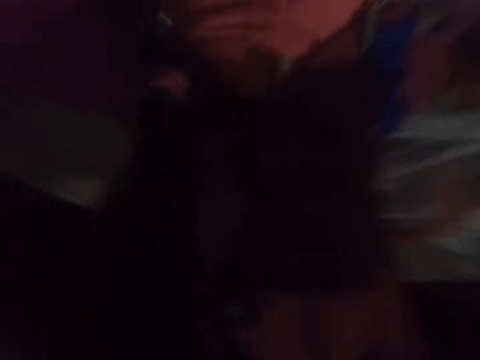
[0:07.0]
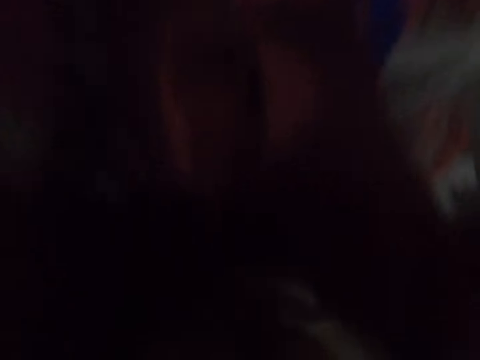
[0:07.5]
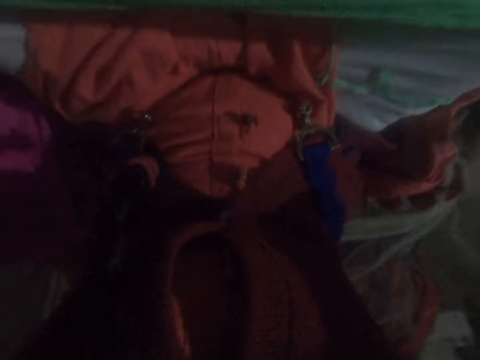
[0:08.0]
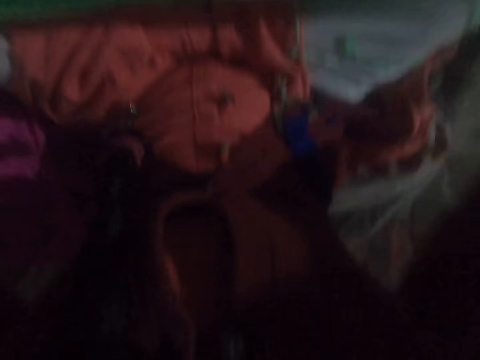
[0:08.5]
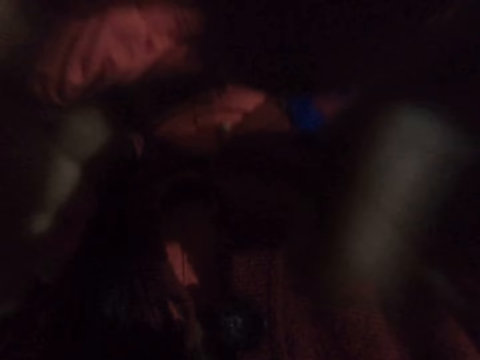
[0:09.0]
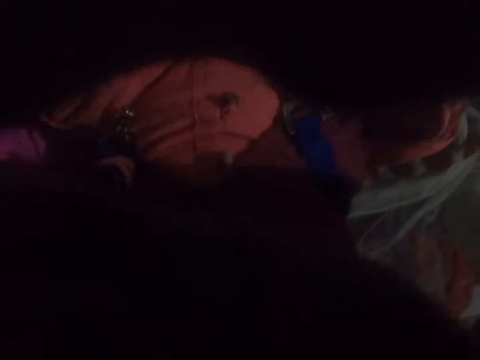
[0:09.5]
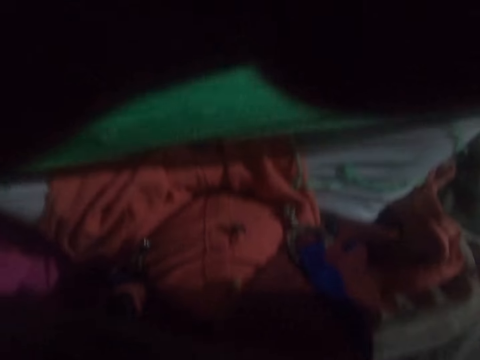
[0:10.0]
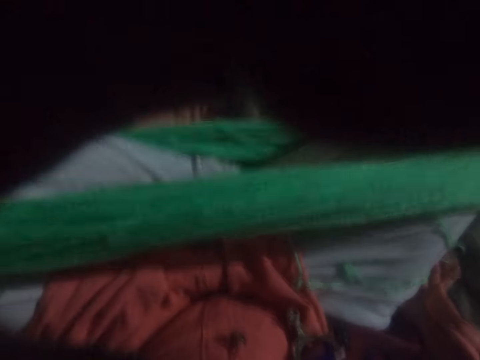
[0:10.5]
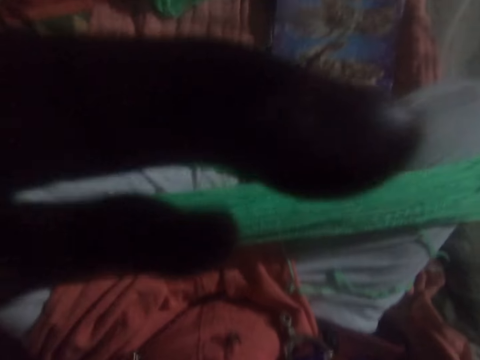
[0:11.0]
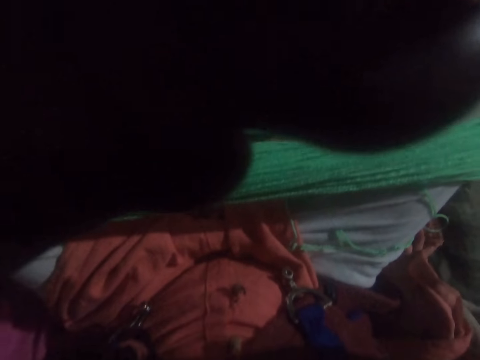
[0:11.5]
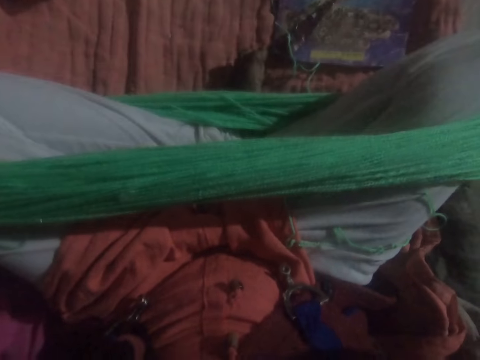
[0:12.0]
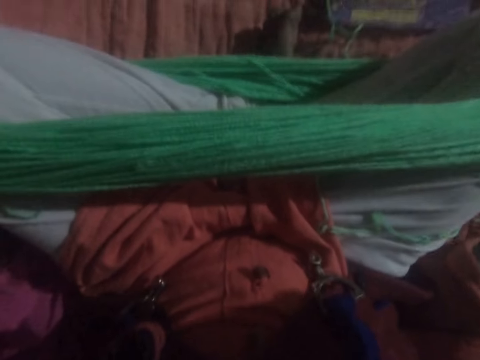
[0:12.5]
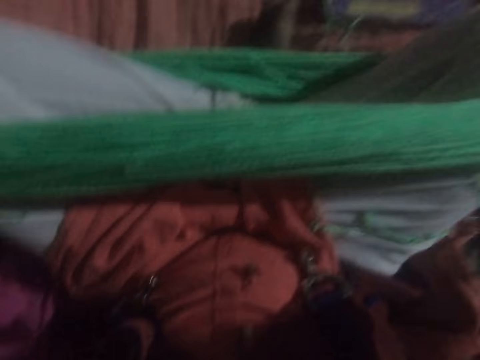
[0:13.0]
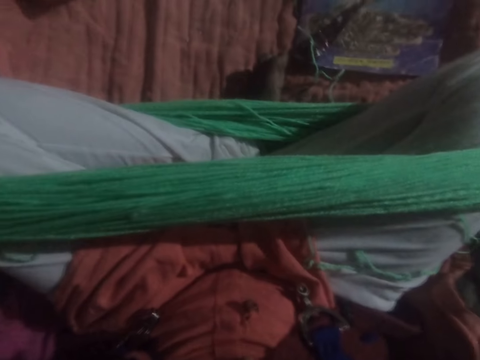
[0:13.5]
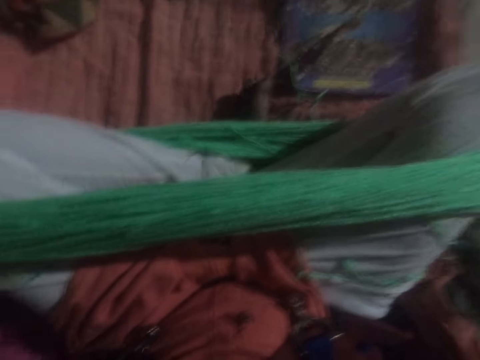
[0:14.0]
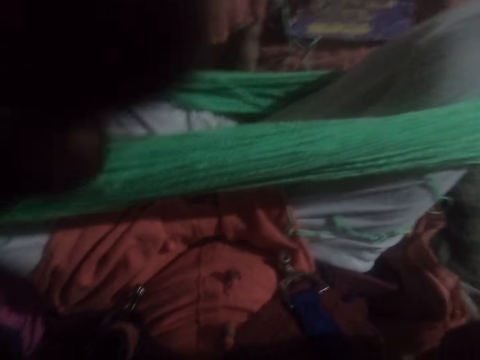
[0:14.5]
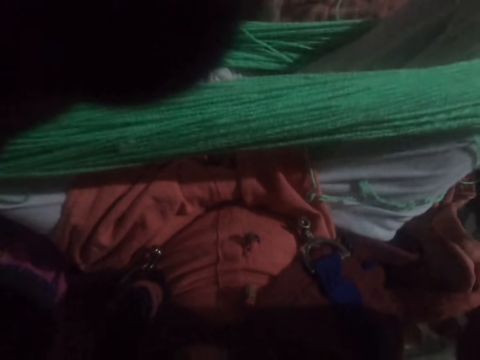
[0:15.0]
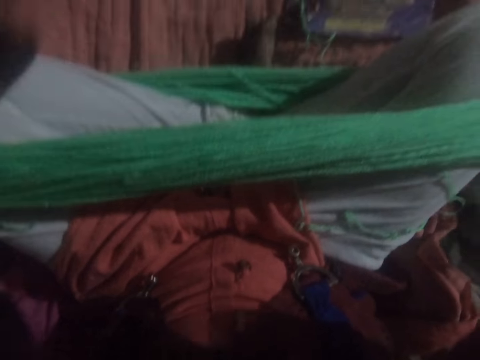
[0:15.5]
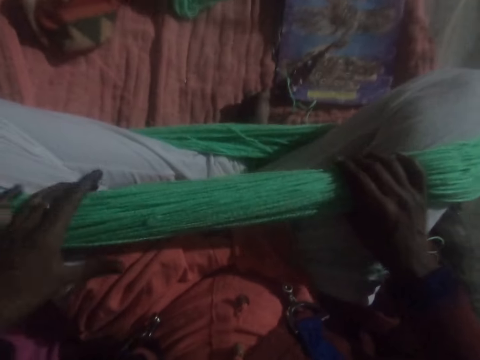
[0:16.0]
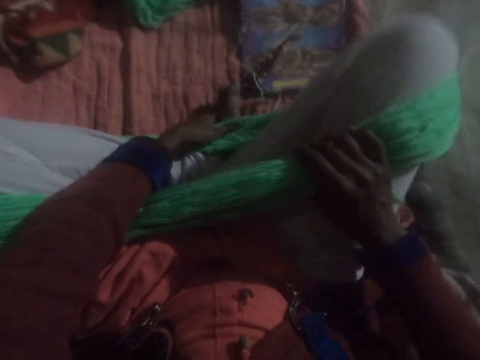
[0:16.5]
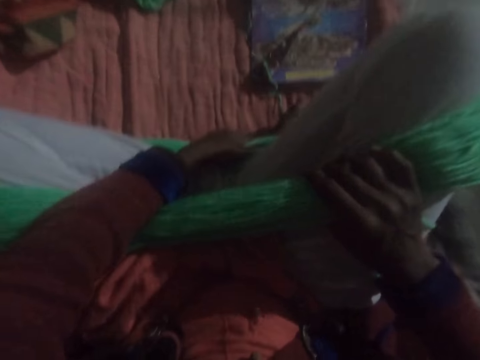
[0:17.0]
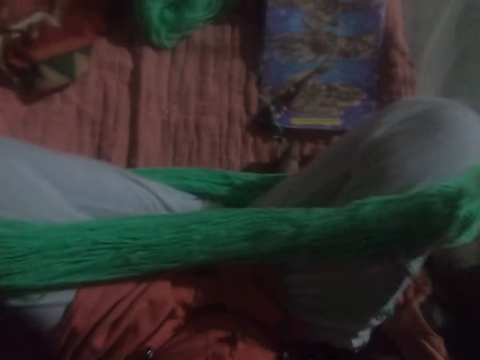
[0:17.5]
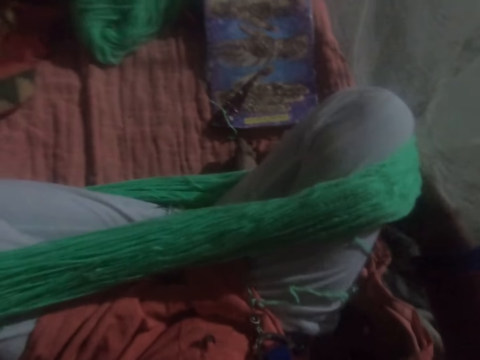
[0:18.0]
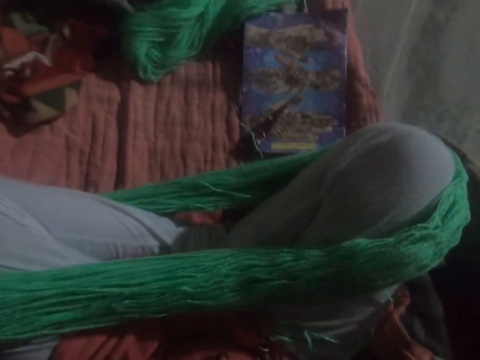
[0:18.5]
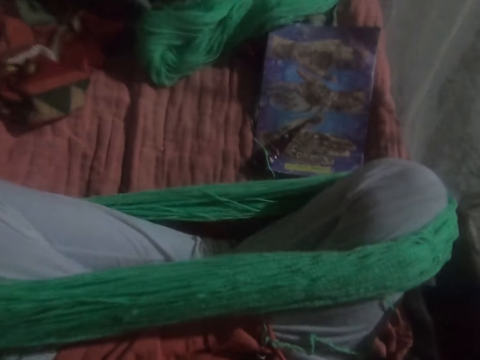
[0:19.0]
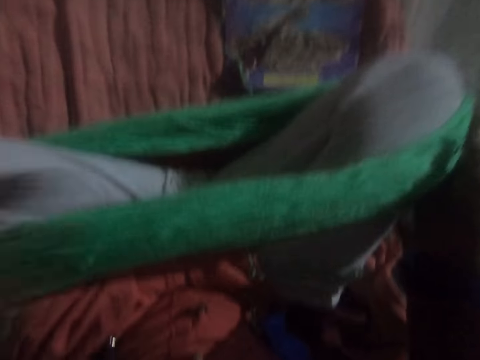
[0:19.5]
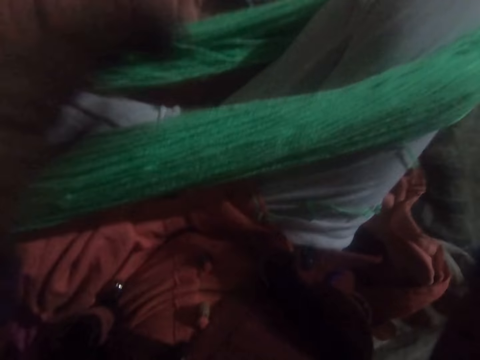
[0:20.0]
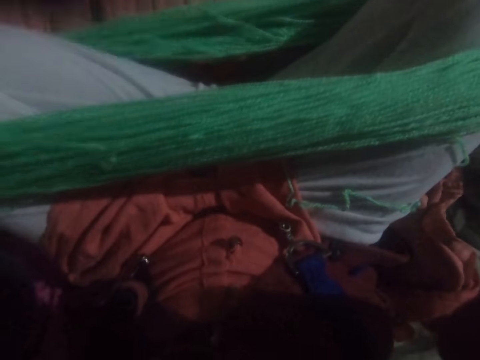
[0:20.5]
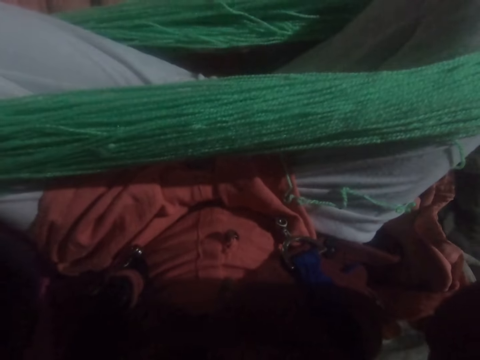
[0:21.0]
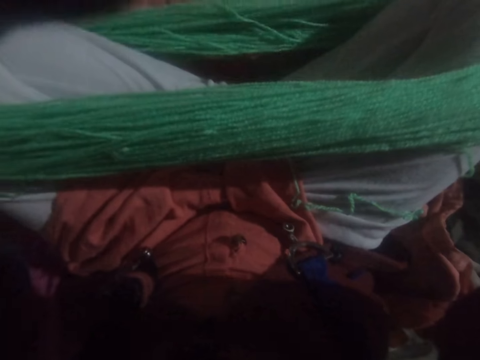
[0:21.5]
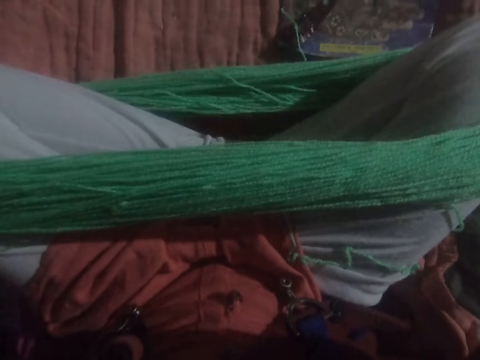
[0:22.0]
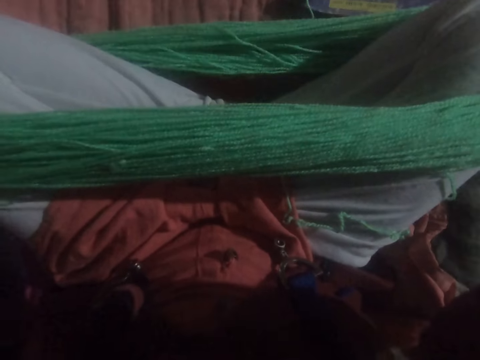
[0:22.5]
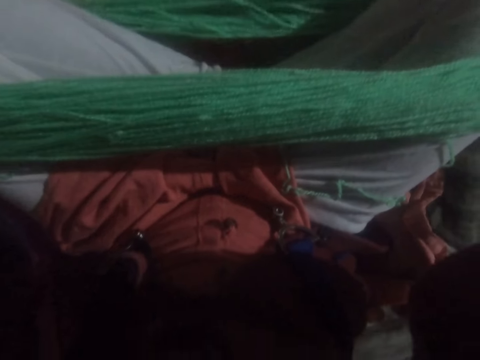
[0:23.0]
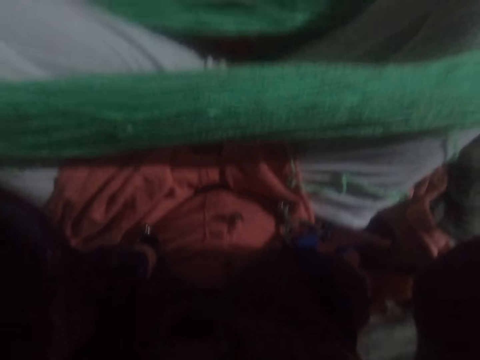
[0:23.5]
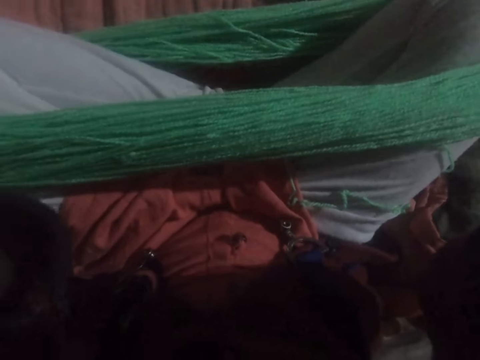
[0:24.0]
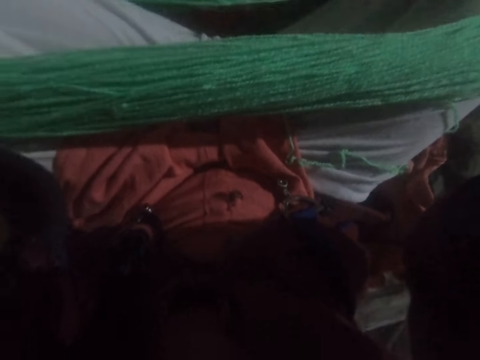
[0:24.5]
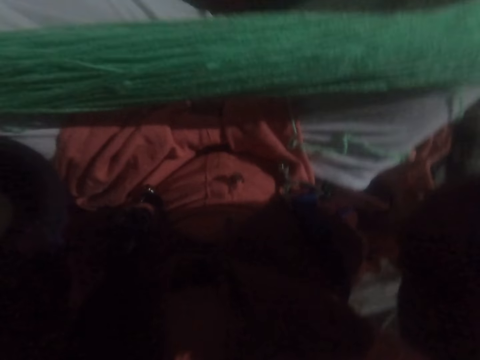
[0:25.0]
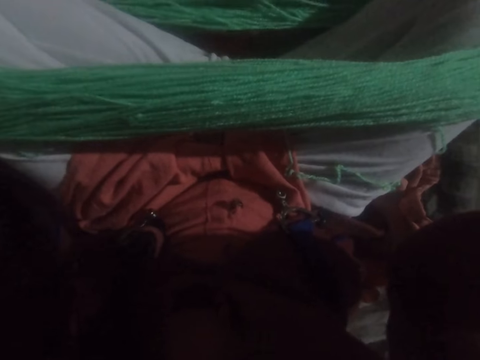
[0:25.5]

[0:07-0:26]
The camera wearer adjusts the camera. She looks at the thread. She adjusts her legs. She holds the thread. She adjusts the yarn on her leg. She reaches for the camera and adjusts the camera.

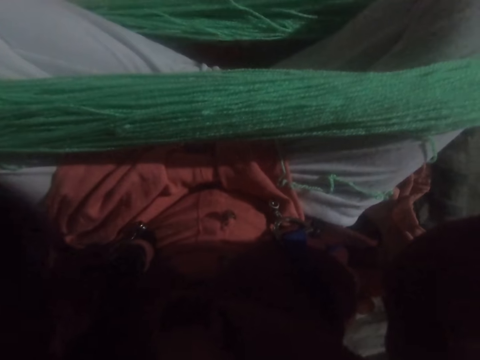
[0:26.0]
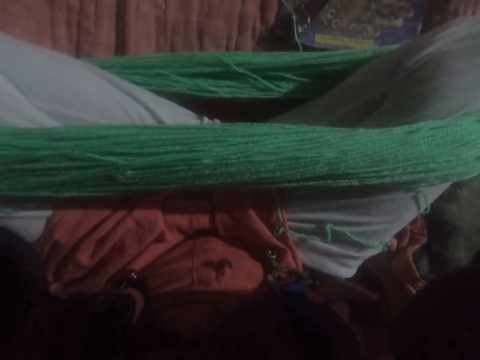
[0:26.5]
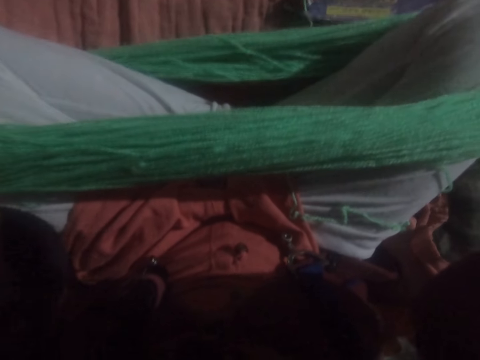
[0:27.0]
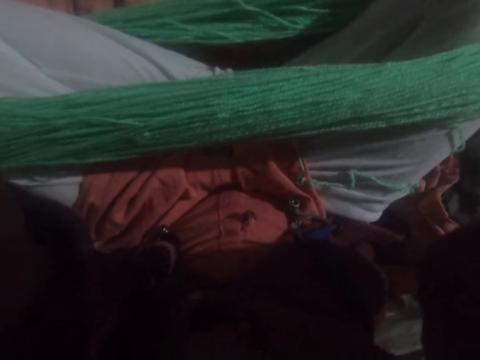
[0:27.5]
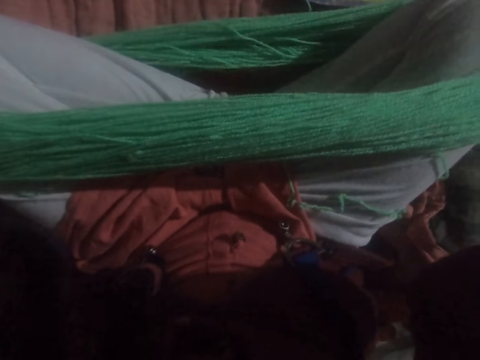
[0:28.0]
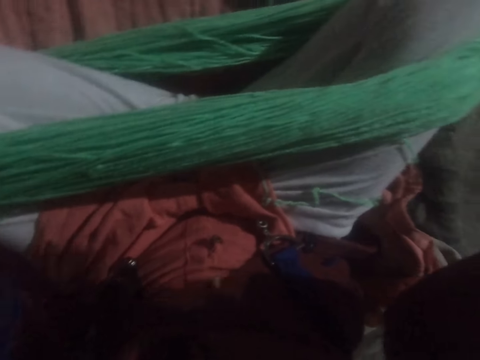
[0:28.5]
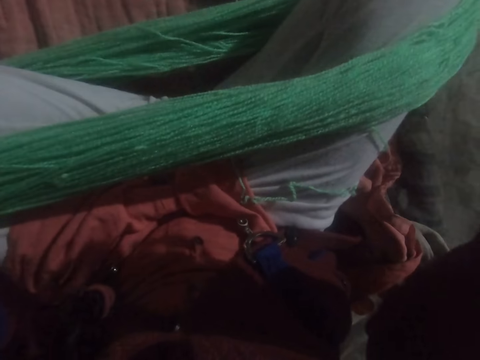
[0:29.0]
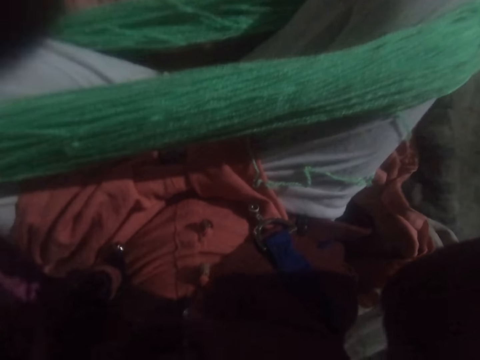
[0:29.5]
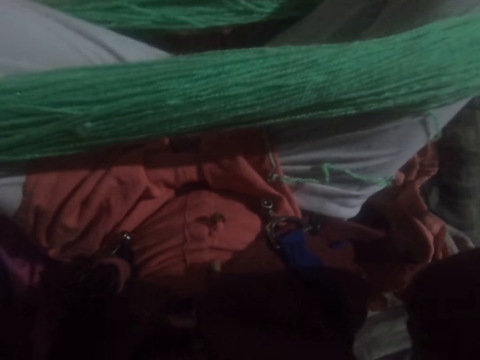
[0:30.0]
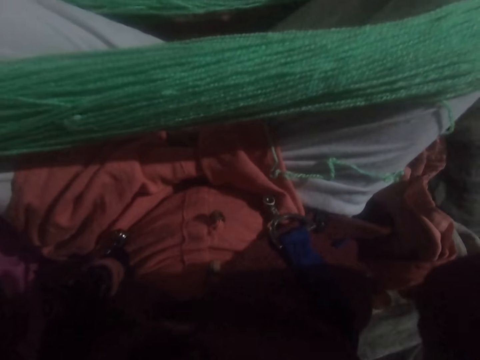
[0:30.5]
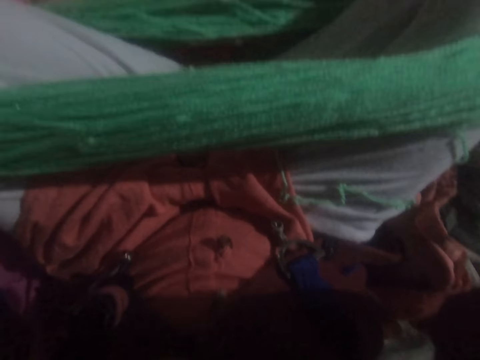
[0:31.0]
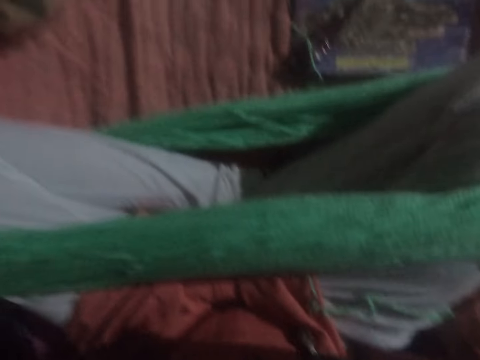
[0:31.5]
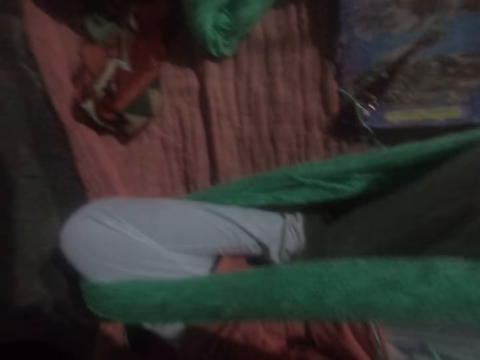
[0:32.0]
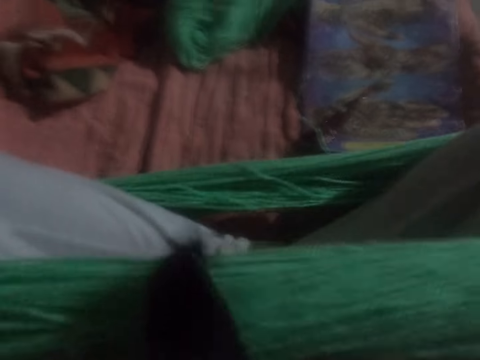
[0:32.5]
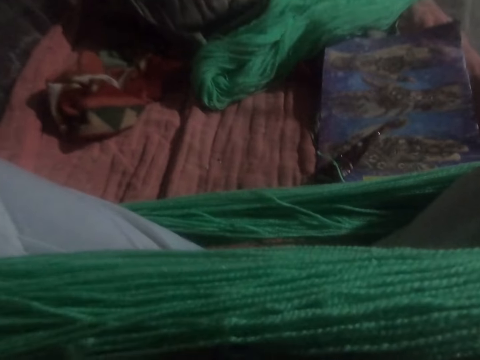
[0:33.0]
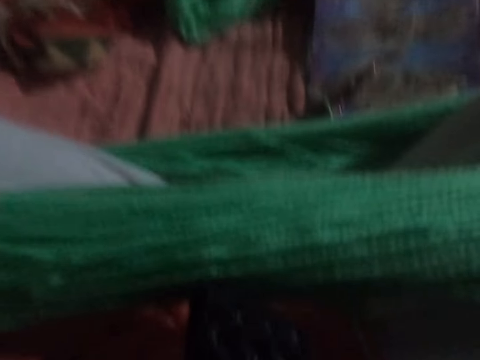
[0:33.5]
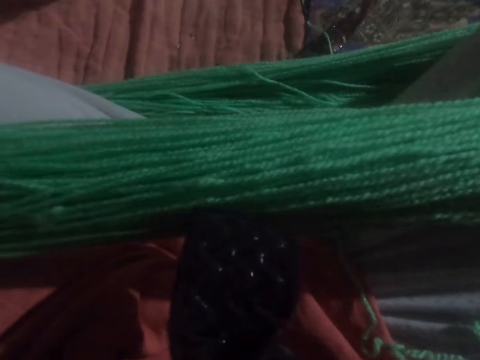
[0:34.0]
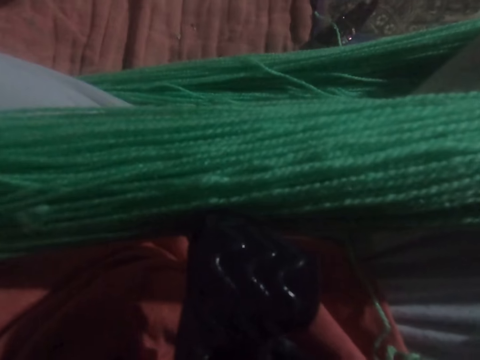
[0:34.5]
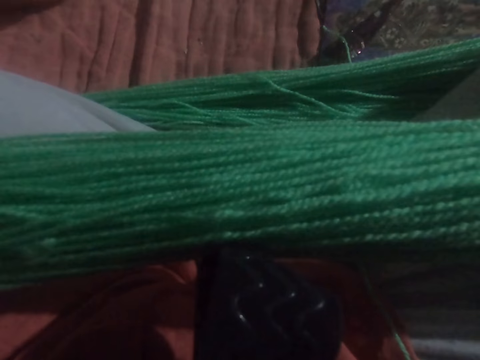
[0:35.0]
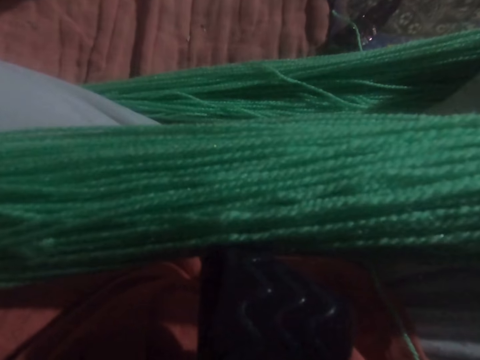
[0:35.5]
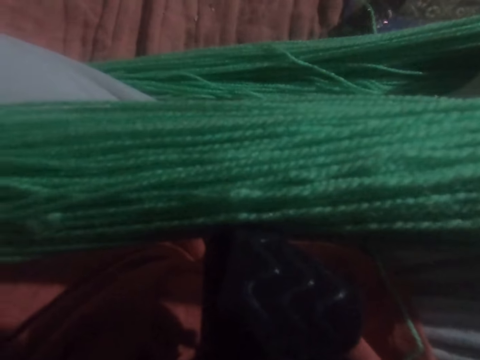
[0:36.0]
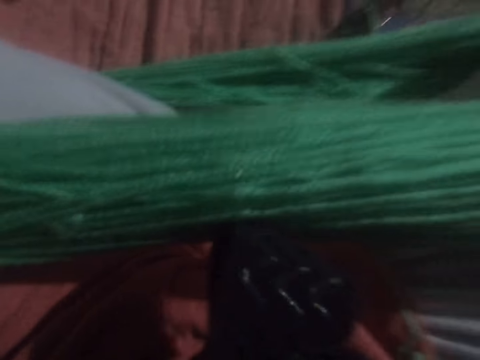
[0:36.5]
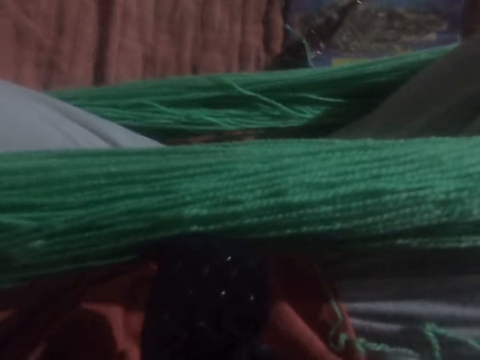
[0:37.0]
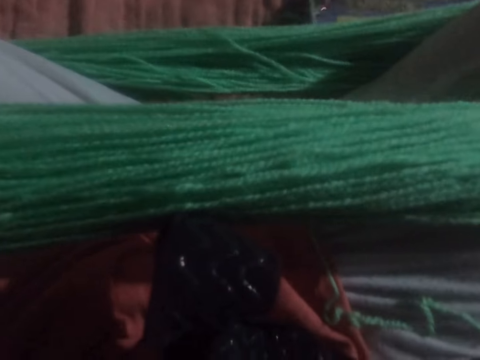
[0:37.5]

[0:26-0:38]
The camera wearer looks down.
